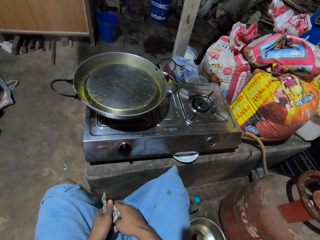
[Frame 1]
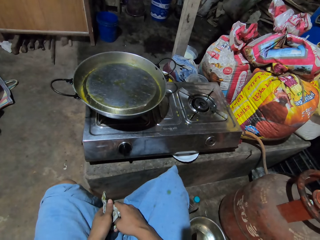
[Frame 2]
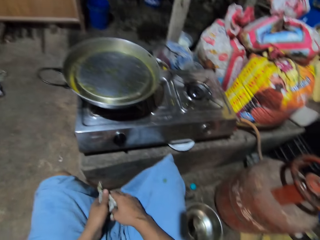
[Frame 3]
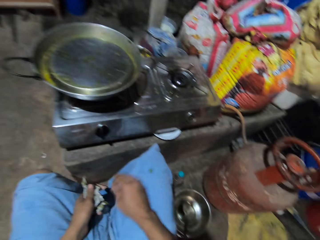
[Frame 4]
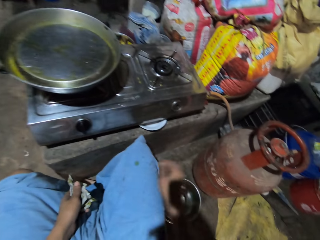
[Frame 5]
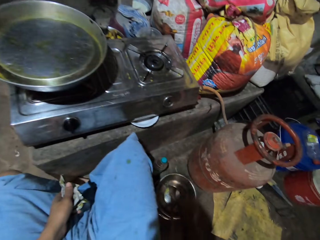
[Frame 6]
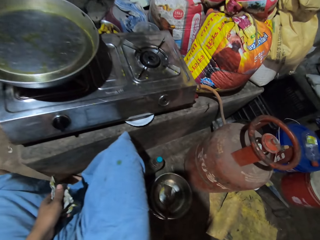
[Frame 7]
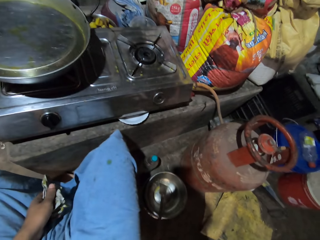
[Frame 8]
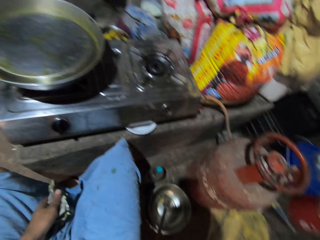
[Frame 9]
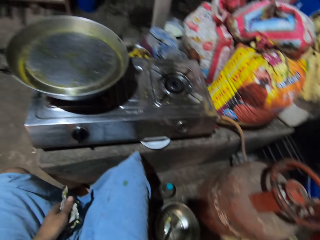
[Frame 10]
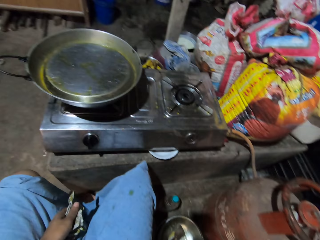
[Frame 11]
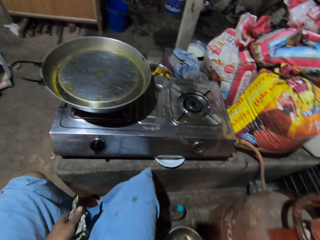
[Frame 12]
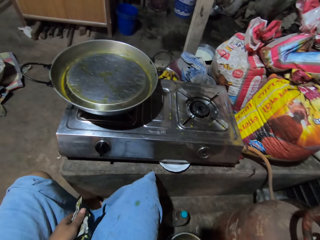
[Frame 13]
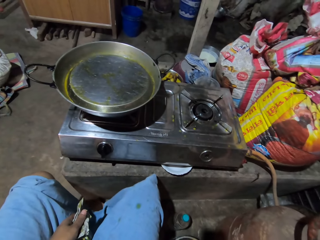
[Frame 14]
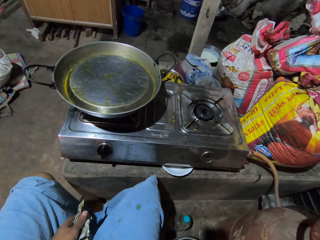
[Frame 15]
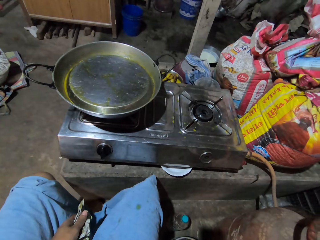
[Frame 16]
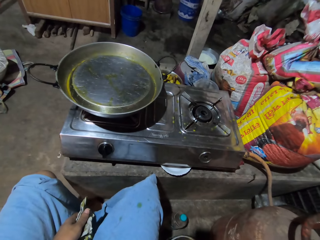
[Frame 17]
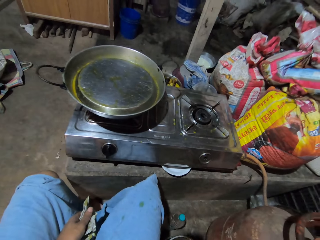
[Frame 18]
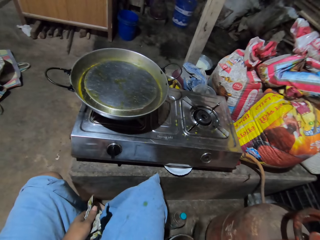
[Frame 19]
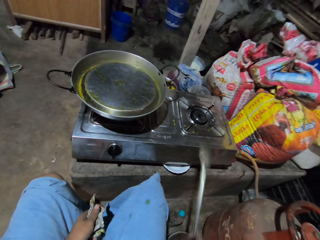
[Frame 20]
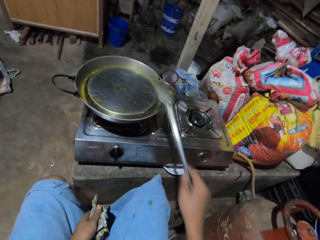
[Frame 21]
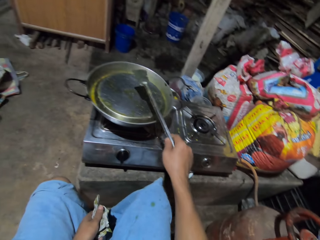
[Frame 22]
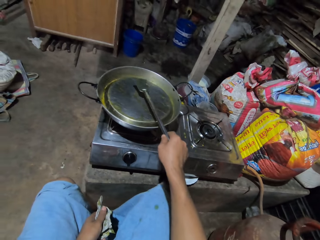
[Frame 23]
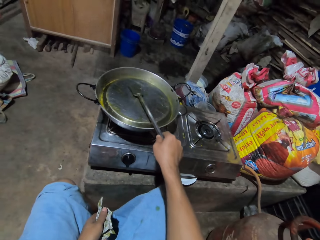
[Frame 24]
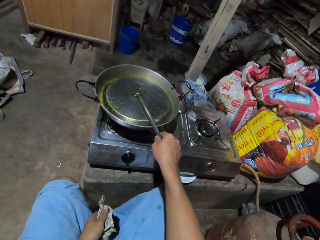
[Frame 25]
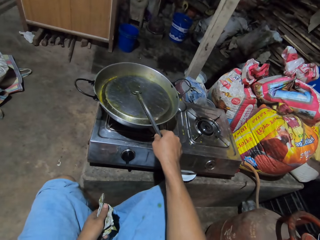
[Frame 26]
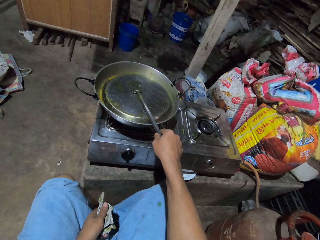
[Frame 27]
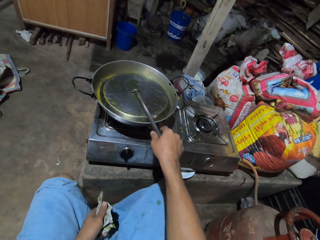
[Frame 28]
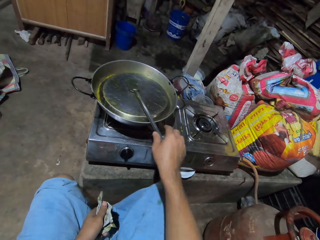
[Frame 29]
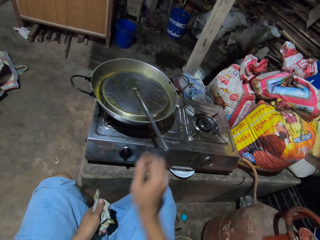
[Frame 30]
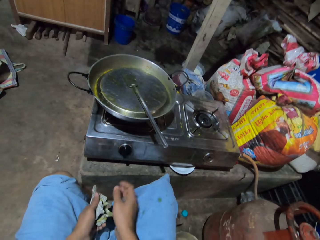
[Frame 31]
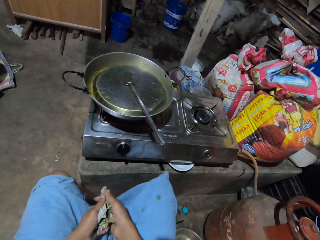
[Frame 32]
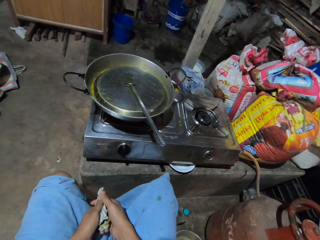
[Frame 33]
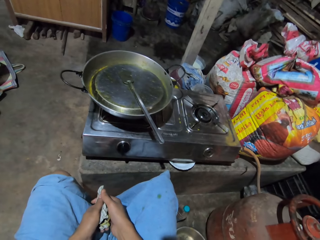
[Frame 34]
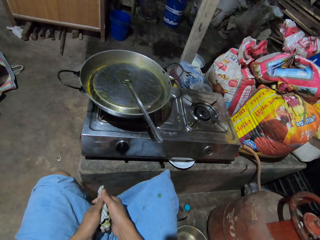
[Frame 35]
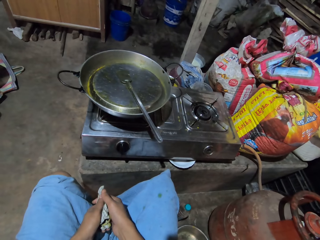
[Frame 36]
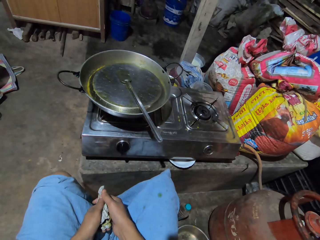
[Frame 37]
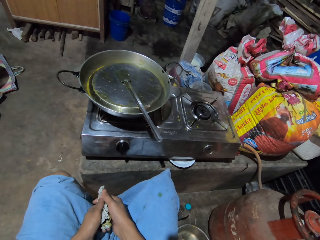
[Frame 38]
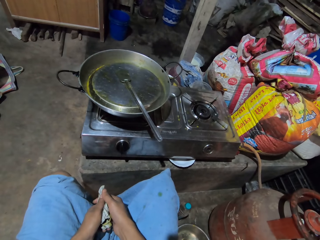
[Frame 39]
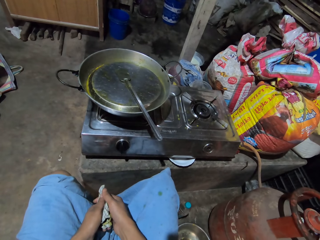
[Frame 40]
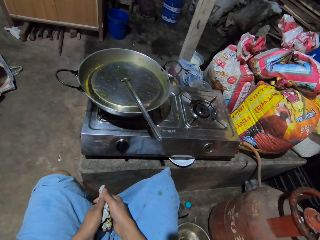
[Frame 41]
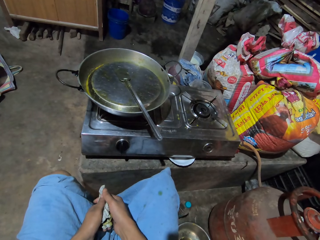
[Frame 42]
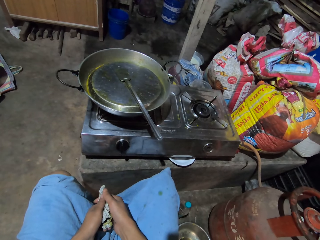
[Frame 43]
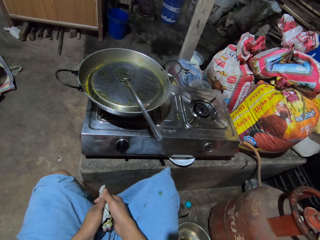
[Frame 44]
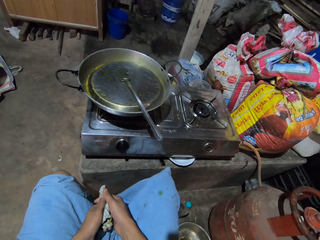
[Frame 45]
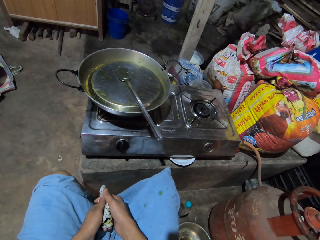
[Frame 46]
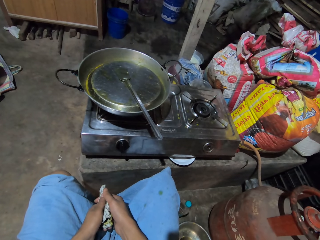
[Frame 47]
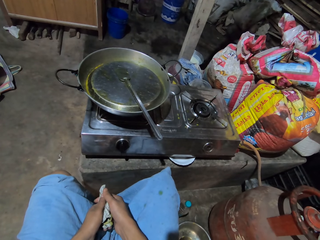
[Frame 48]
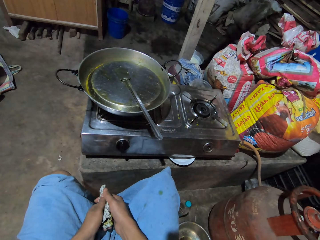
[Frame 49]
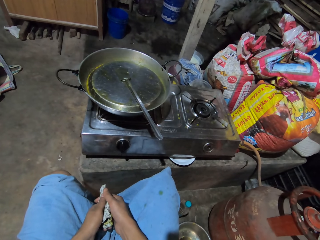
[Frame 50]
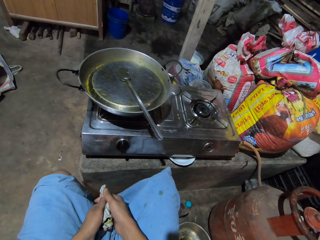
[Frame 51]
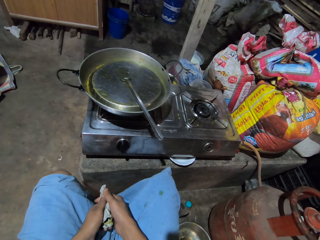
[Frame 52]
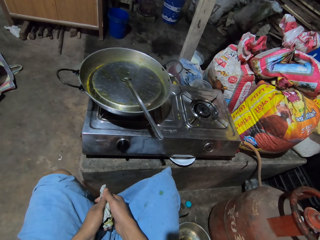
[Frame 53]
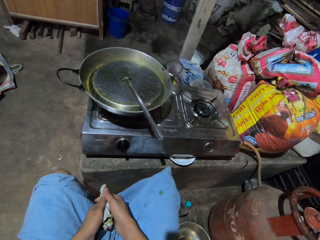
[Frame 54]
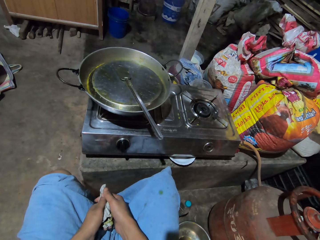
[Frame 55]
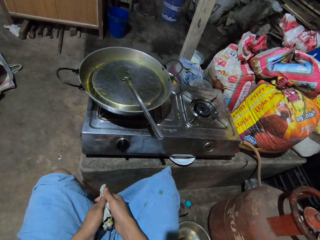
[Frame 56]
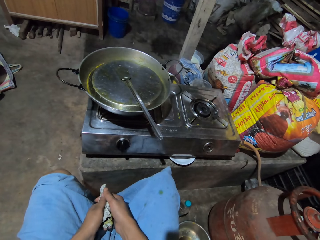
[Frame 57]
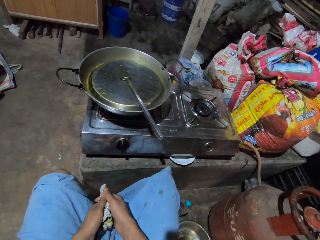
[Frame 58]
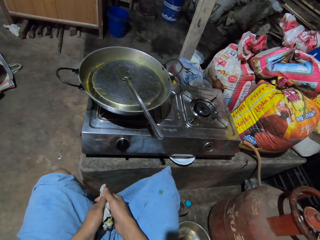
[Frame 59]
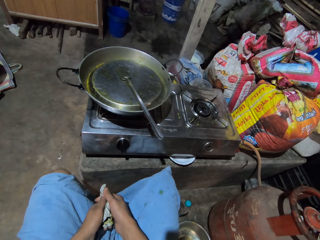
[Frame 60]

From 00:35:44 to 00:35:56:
The camera wearer lifts a cooking spoon. They put the cooking spoon on the cooking pot lid. They stare at the cooking pot. They hold the cloth with both hands.

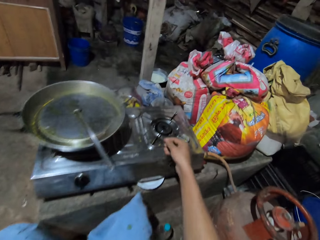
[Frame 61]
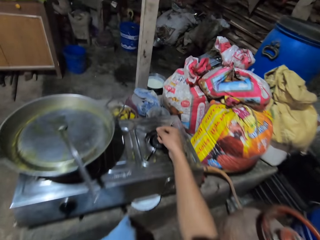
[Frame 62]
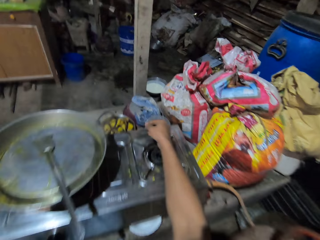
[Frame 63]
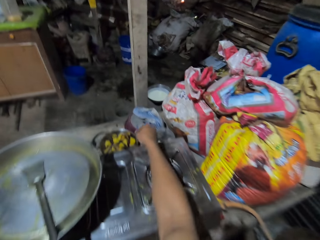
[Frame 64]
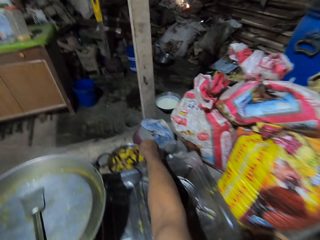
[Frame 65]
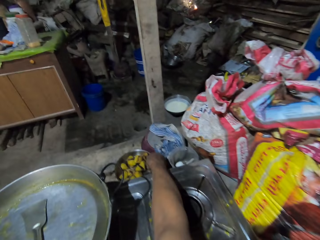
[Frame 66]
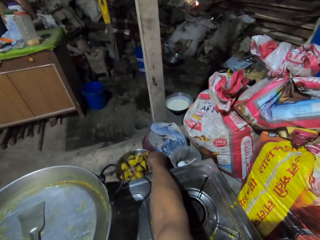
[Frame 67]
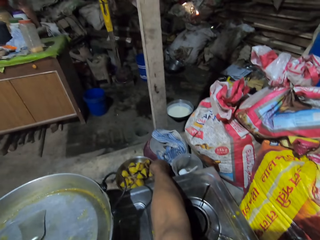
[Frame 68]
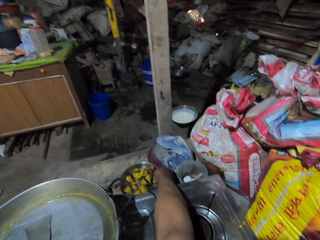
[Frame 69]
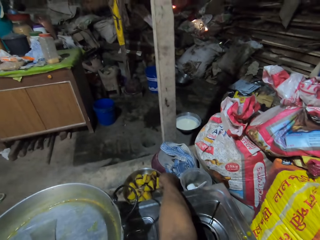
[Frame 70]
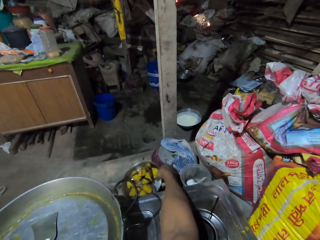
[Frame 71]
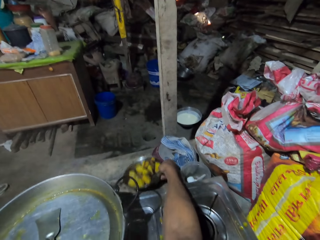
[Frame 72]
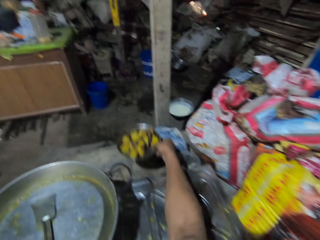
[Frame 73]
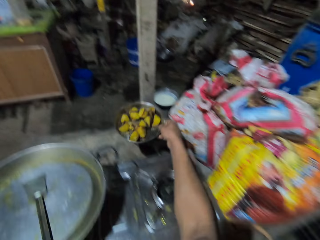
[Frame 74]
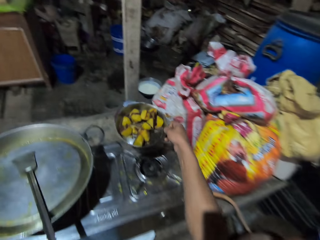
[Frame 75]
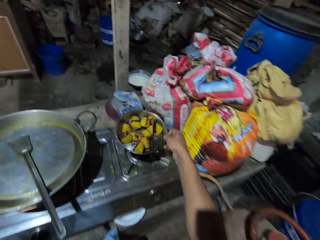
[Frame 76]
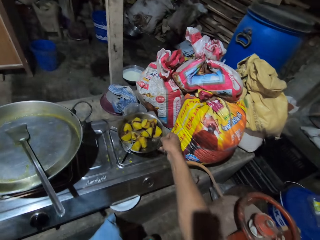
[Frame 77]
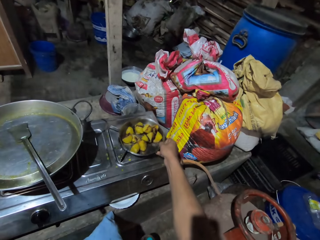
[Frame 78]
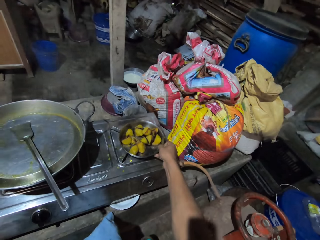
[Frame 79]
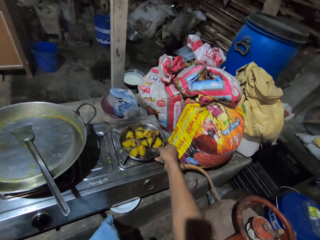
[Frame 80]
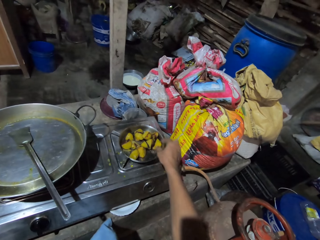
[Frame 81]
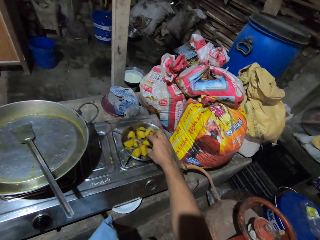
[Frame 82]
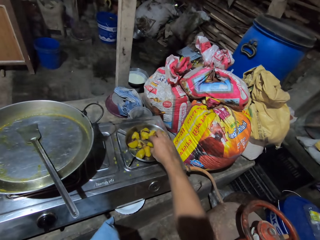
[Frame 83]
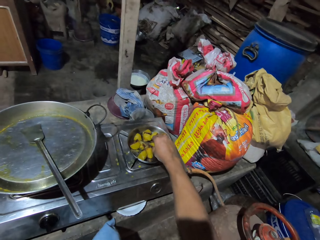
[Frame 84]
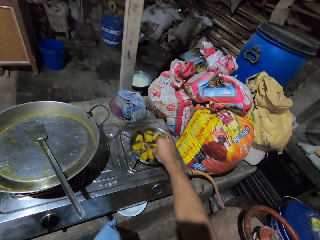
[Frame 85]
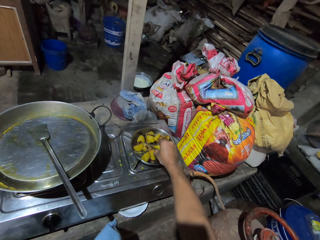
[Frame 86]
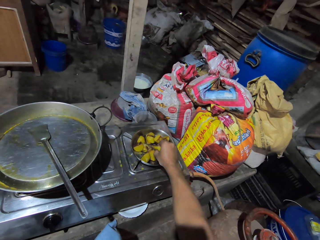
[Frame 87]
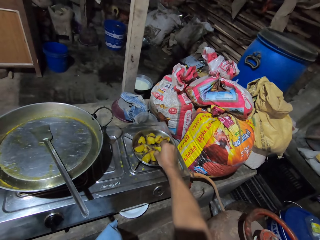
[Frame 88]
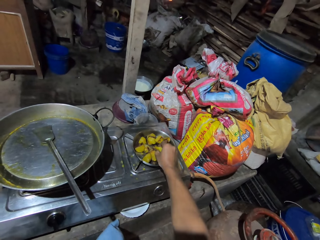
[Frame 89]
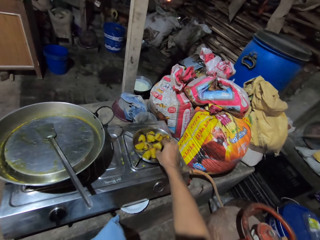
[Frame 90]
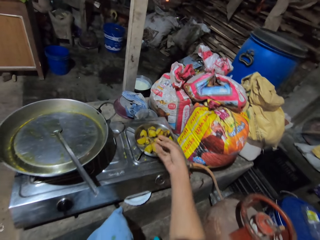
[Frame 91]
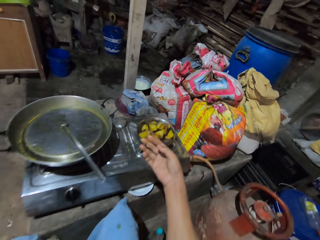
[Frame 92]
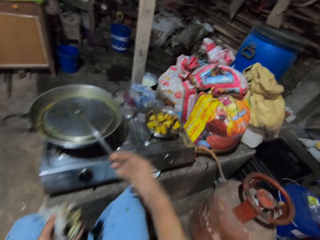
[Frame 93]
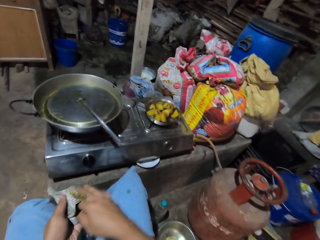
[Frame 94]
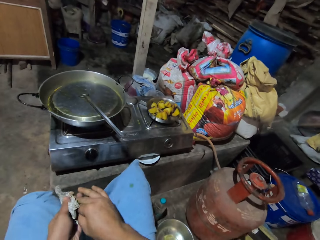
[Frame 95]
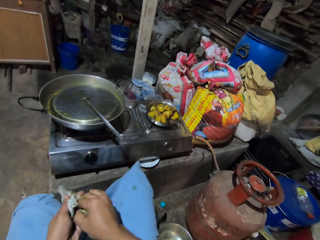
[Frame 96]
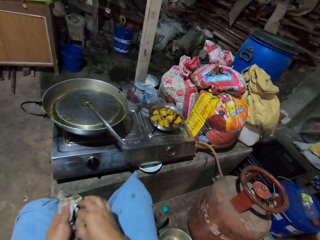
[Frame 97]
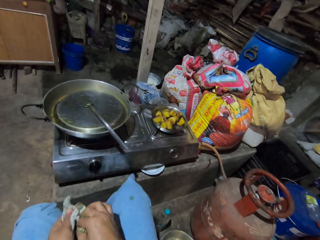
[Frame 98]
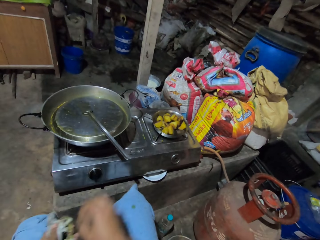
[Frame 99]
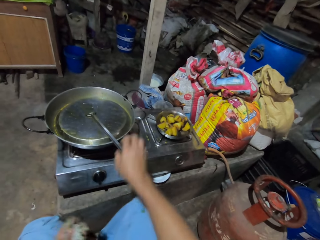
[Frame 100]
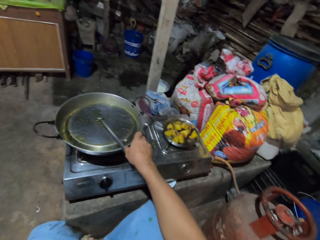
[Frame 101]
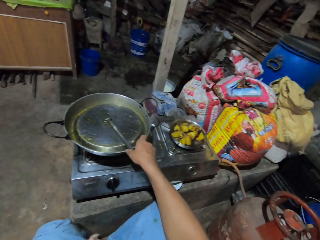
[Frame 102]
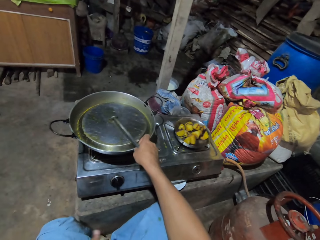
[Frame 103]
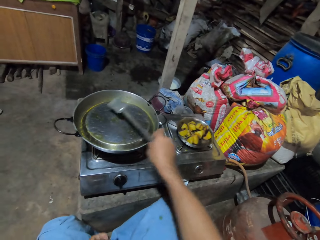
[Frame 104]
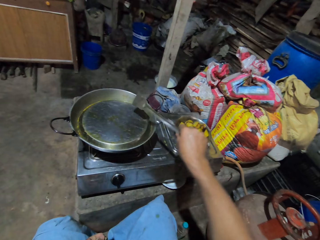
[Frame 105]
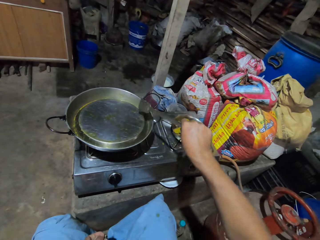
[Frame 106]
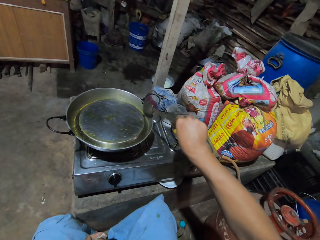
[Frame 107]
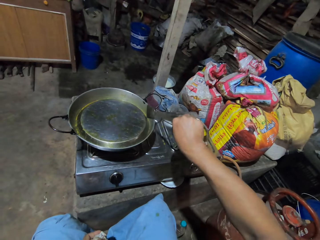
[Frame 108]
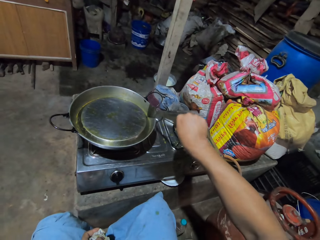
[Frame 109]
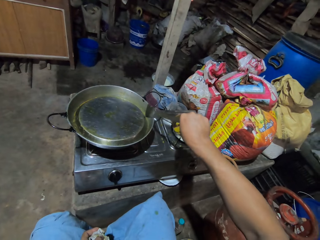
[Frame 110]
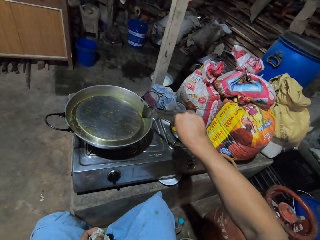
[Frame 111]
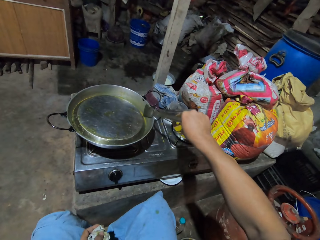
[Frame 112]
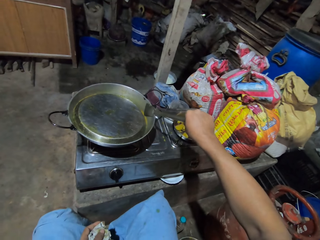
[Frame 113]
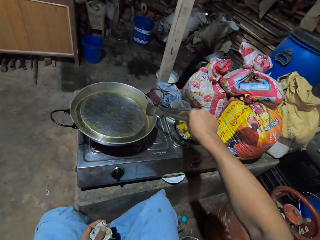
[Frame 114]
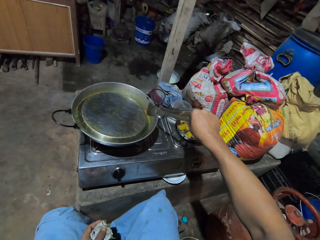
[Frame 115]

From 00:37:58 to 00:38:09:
The camera wearer picks up a plate of something. She puts down the plate. She touches the food. She holds something. She wipes her hand using a linen towel. She picks up a spoon. She removes the cooking pot lid using the cooking spoon.
